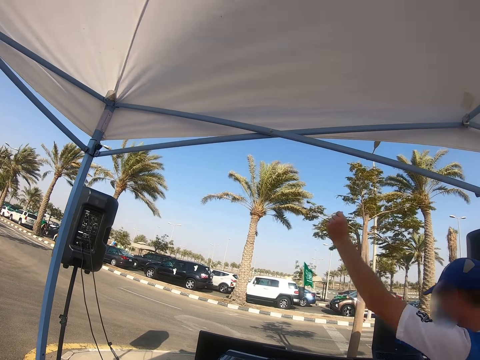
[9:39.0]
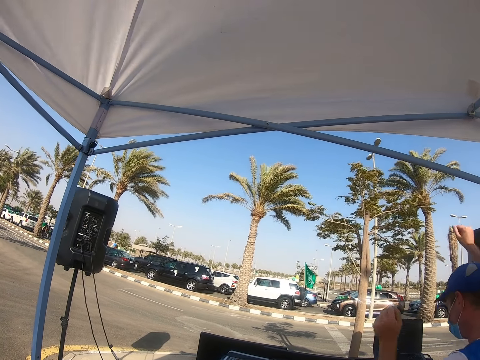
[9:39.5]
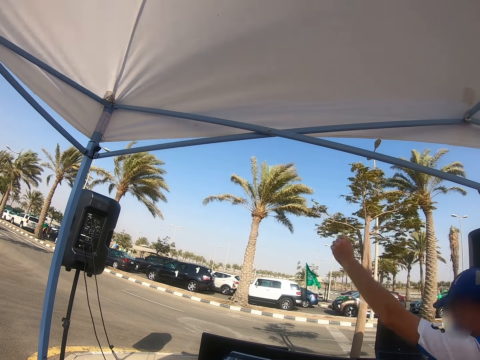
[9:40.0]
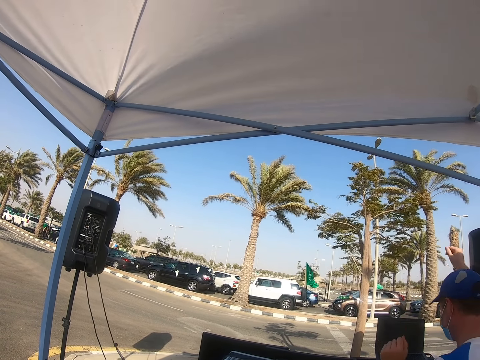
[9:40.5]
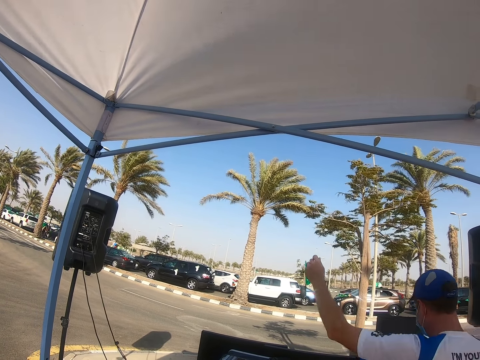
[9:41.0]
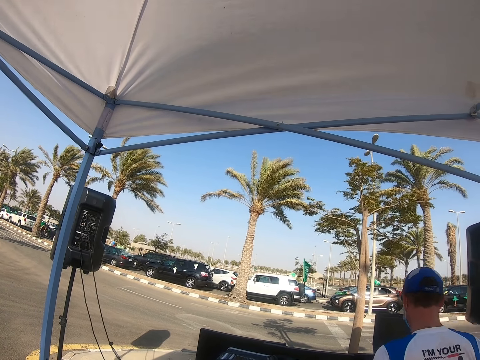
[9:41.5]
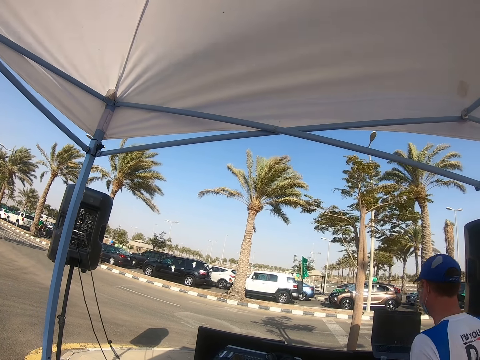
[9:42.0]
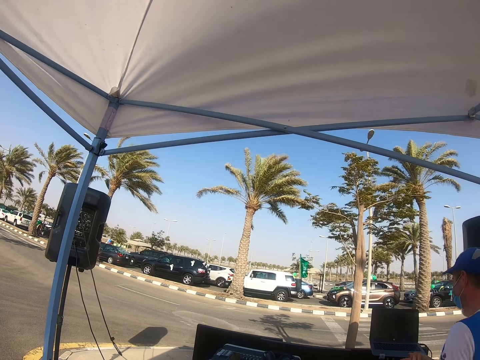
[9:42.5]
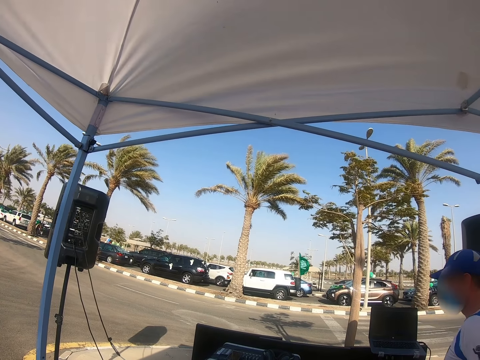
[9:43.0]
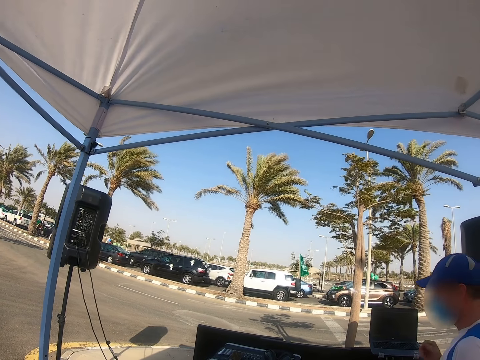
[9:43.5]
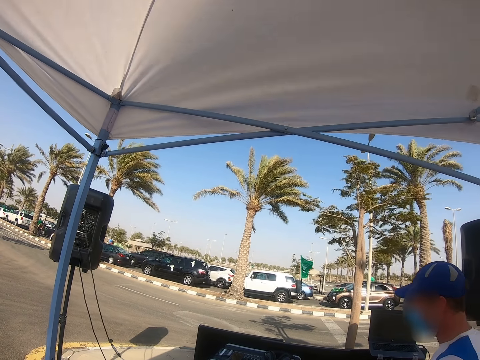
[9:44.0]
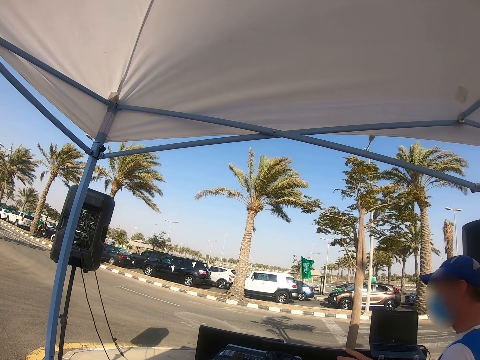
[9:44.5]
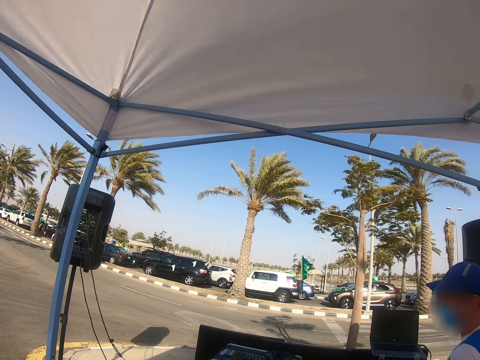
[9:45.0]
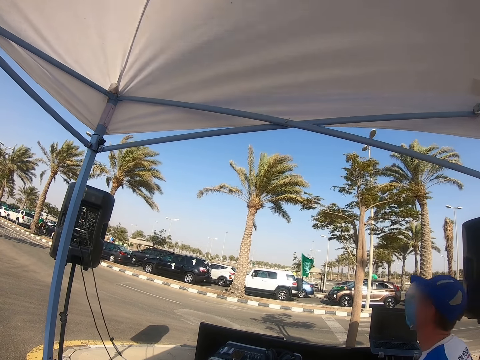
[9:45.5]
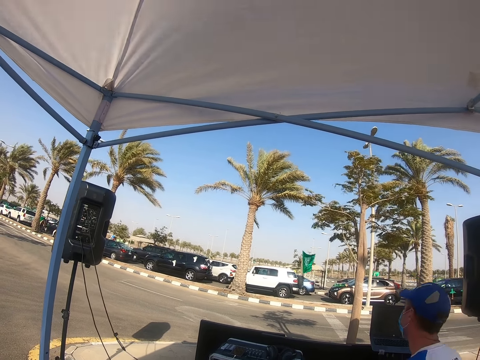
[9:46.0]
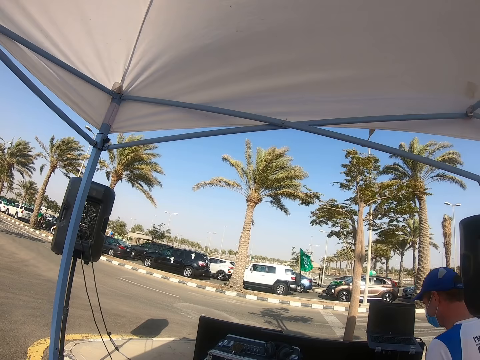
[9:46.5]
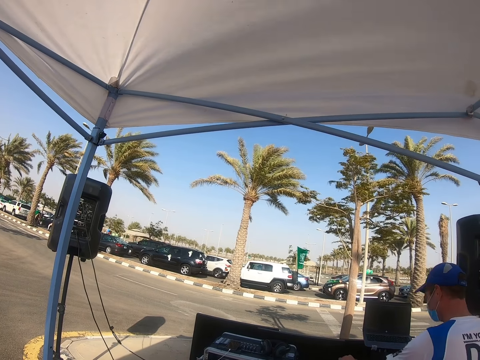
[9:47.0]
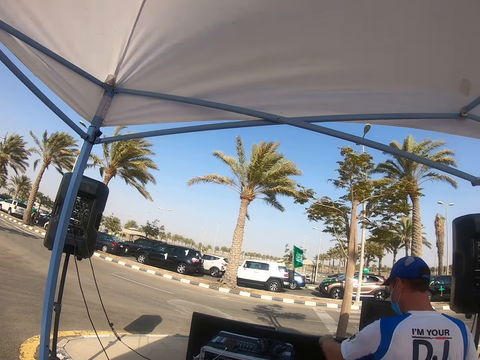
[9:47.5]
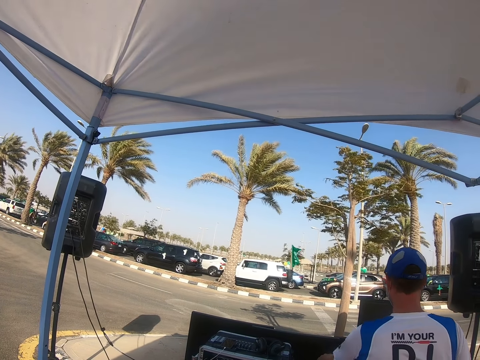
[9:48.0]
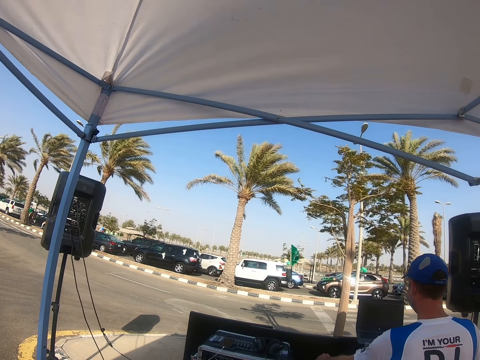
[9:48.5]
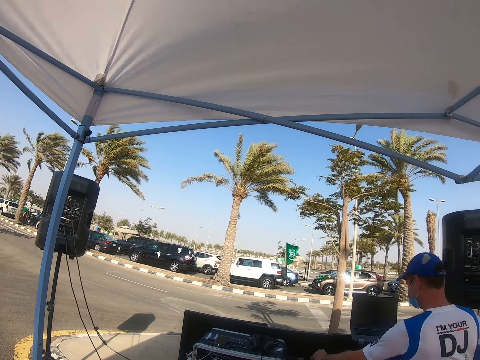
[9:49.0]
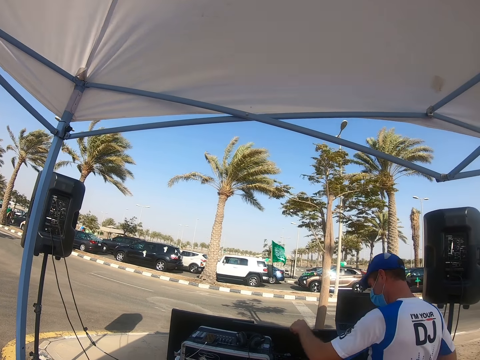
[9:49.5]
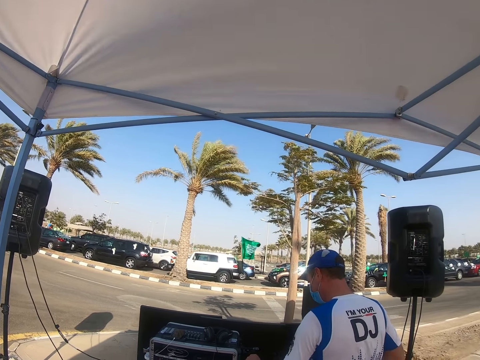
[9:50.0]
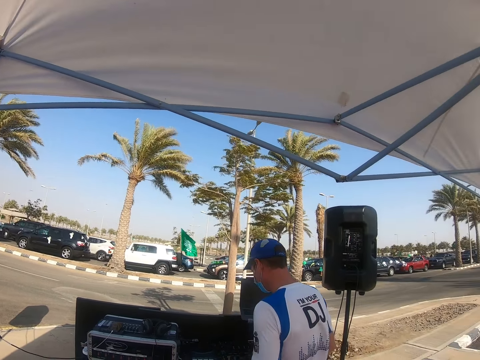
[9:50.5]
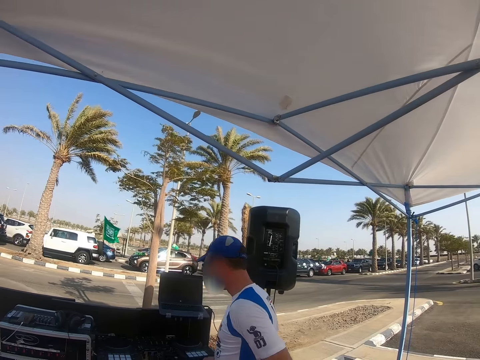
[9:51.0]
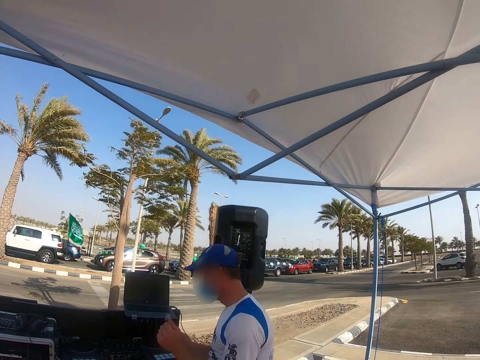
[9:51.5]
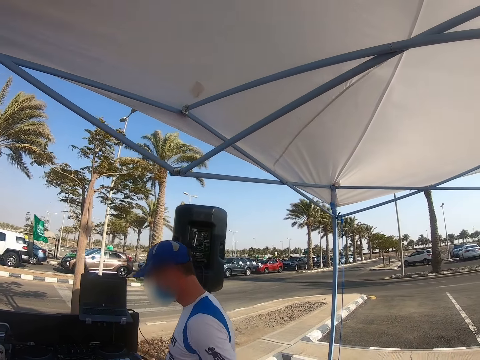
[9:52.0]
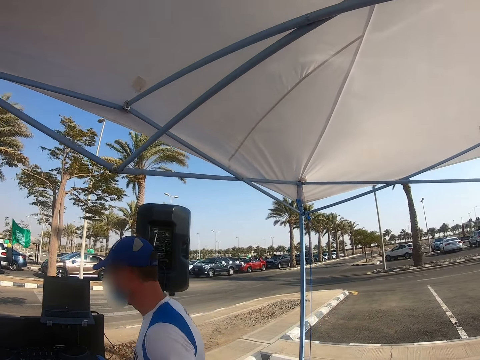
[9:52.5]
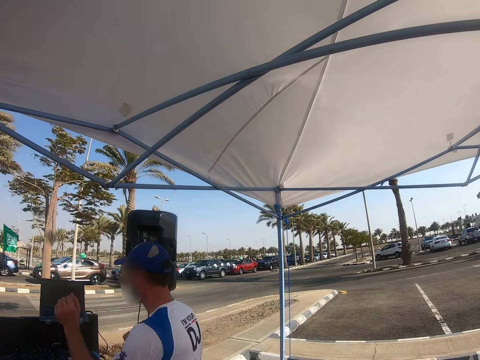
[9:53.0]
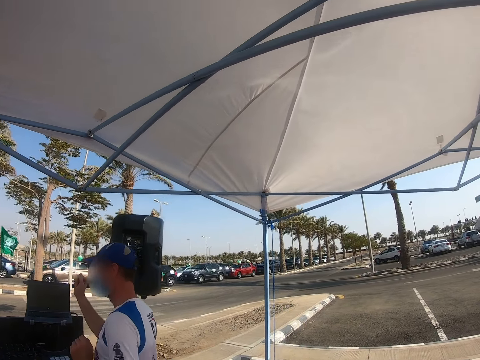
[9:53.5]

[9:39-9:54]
The DJ dances. The DJ puts the left hand on the DJ deck and dances. The DJ removes the hand from the DJ deck and dances.

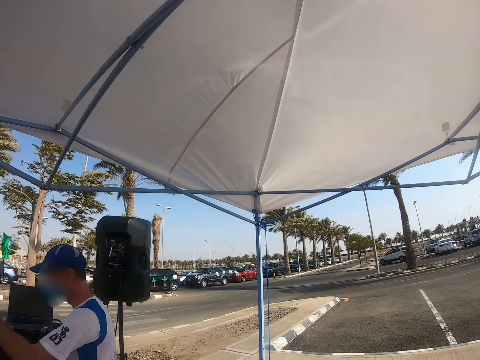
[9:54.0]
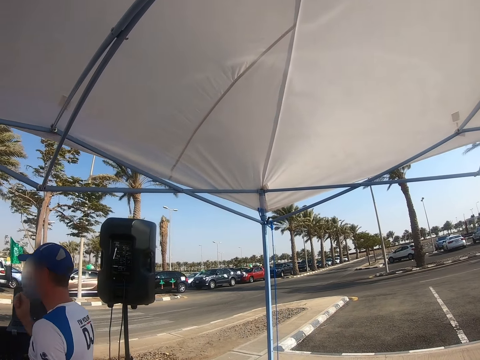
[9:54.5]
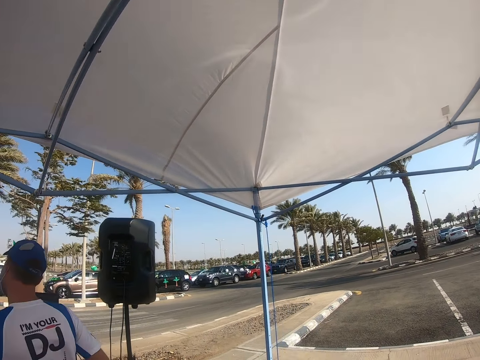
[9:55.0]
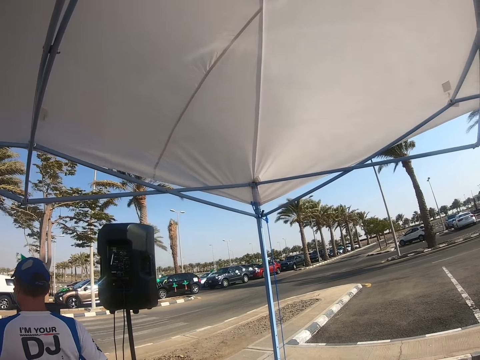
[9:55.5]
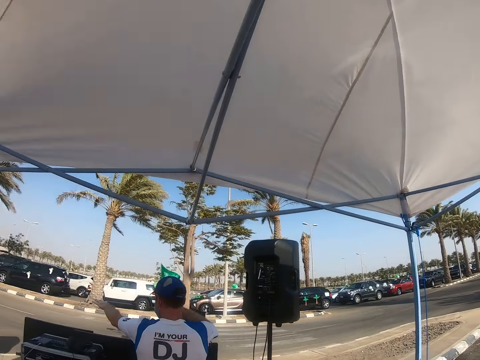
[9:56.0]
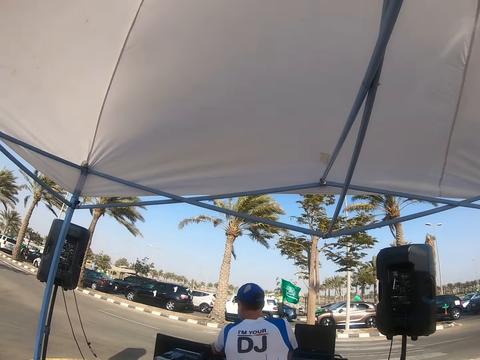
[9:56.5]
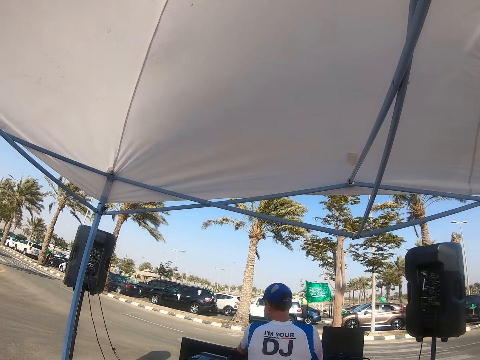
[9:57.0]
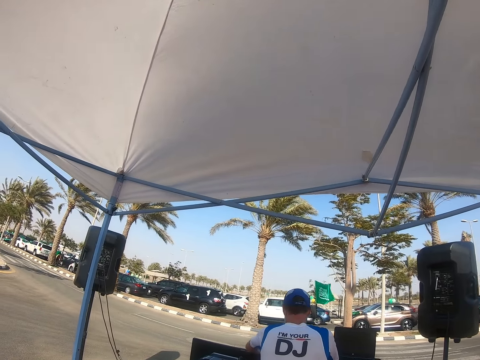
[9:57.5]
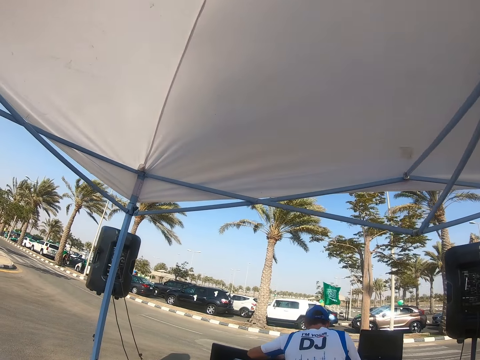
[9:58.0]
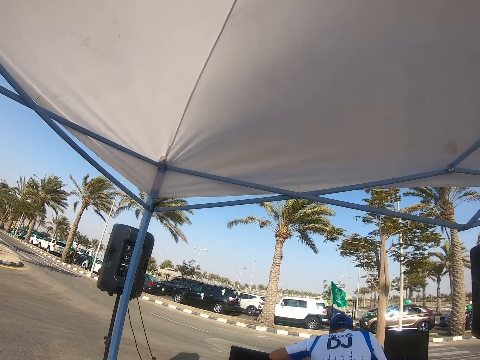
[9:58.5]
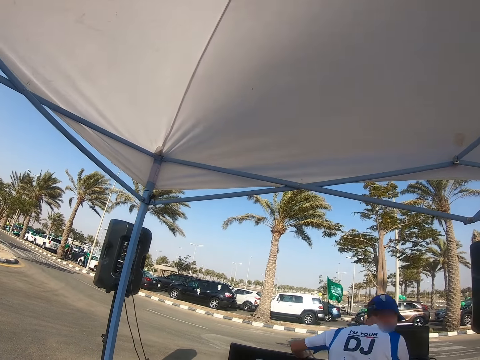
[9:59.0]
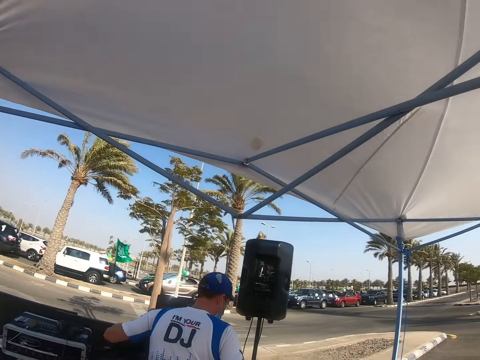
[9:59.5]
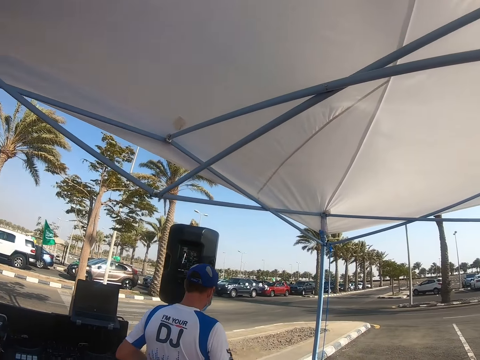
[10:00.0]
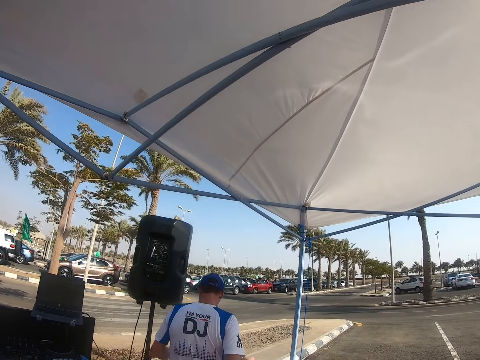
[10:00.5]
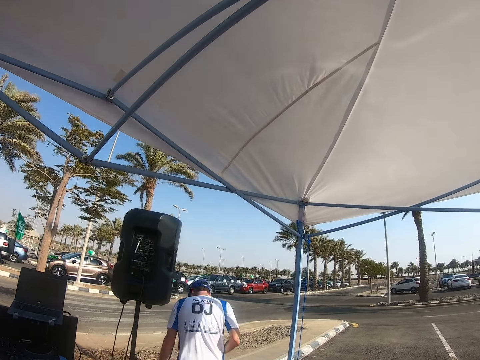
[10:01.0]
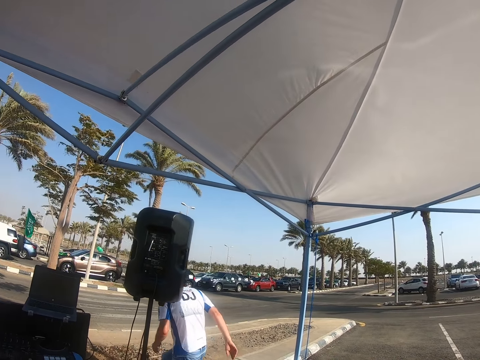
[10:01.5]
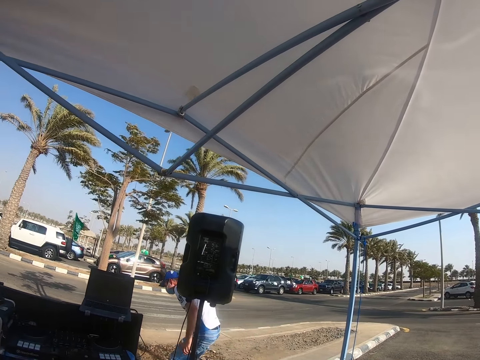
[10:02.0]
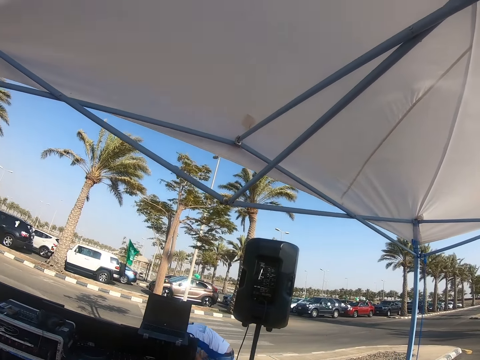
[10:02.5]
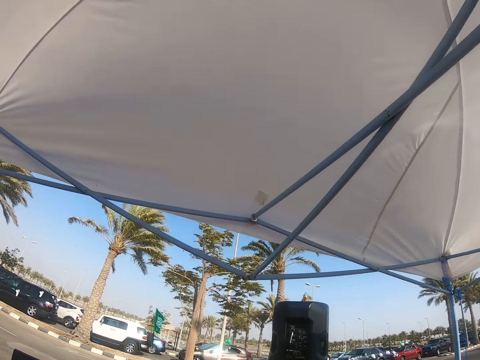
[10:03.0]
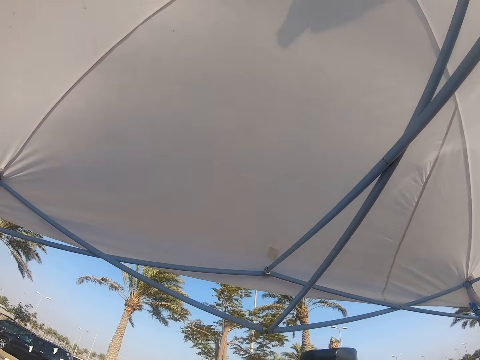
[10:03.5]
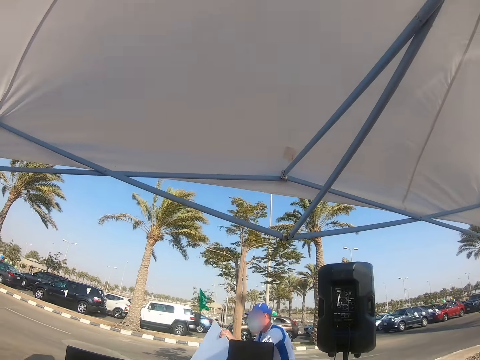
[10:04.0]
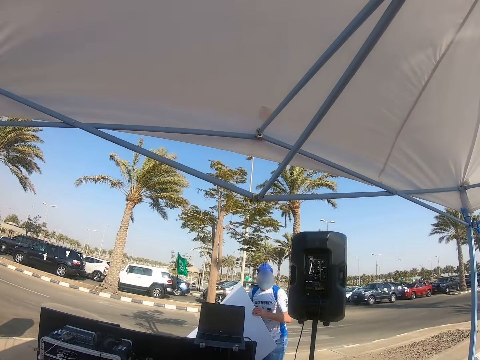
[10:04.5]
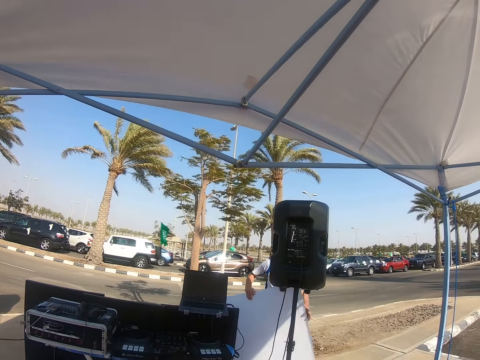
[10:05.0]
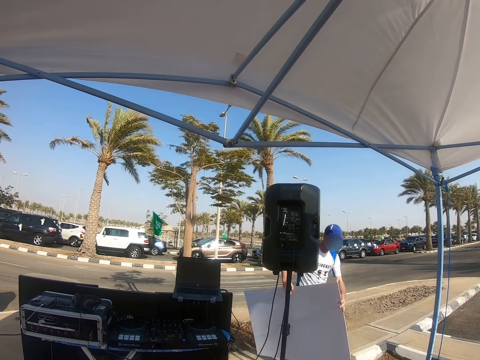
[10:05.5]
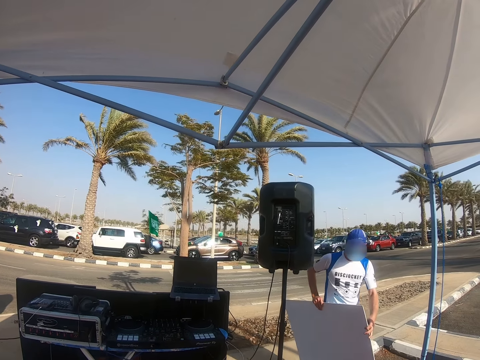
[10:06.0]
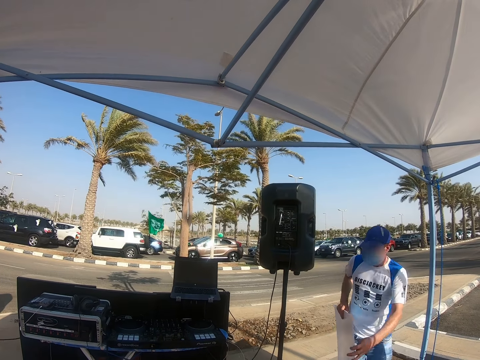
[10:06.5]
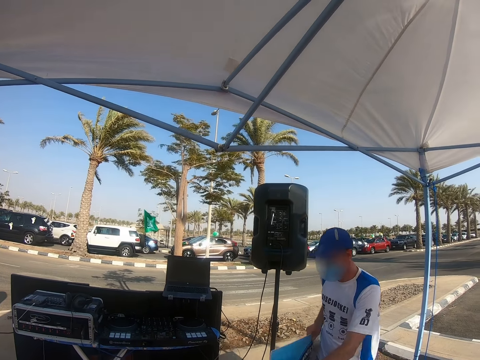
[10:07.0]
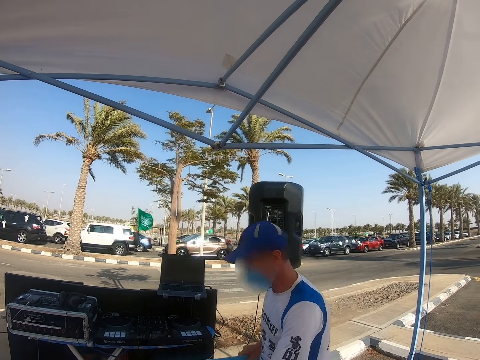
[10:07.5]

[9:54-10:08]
The camera wearer looks around. The DJ looks at the DJ deck, walks away from the DJ deck, walks around, and bends in front of the booth. The camera wearer looks up and looks around. The DJ picks up a white board, walks around, walks into the booth, and walks around again.
